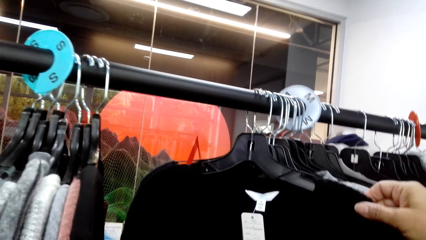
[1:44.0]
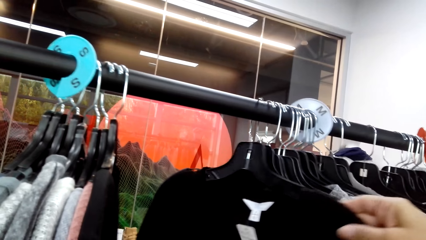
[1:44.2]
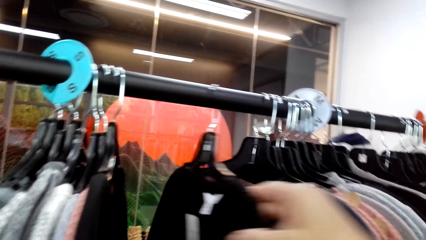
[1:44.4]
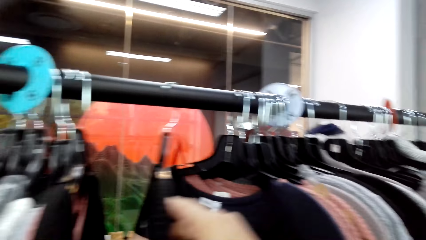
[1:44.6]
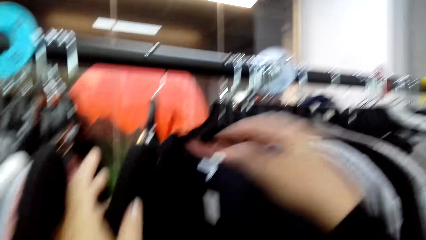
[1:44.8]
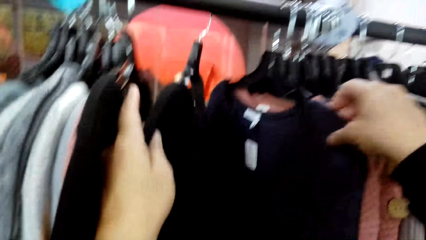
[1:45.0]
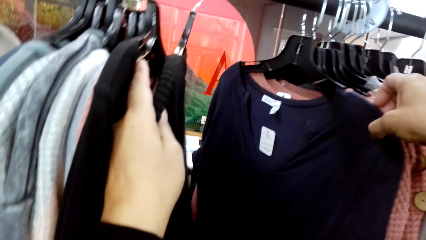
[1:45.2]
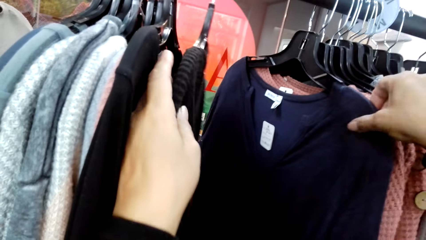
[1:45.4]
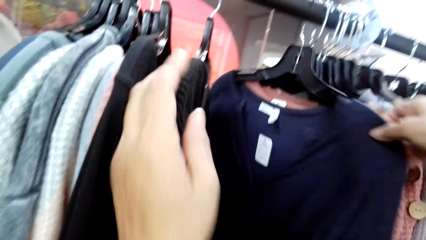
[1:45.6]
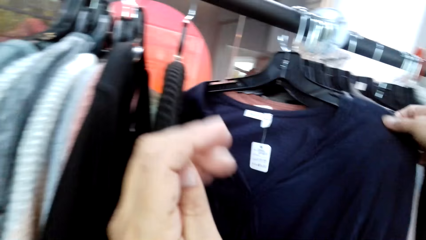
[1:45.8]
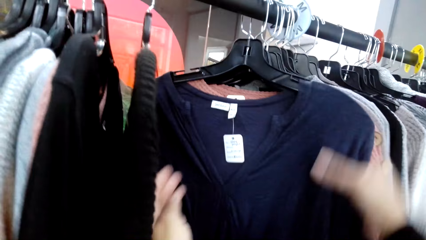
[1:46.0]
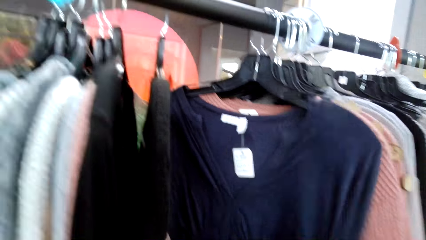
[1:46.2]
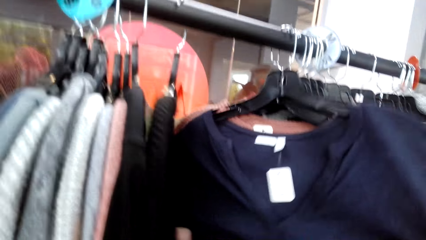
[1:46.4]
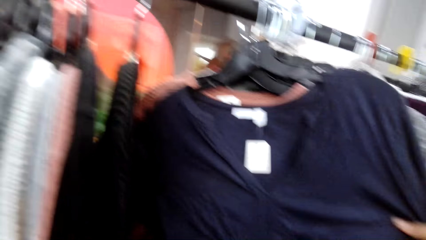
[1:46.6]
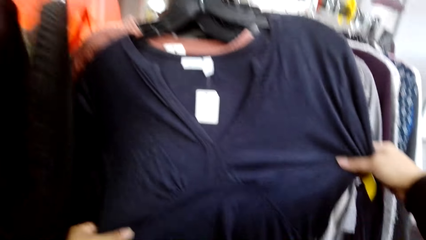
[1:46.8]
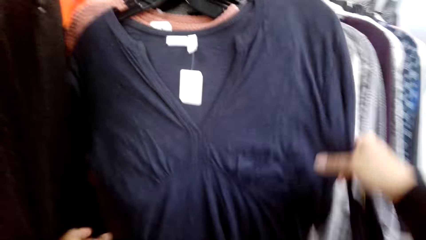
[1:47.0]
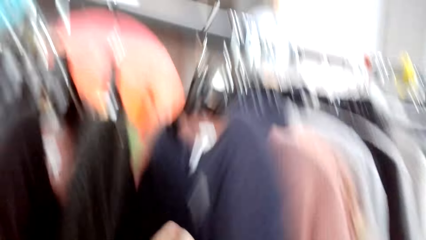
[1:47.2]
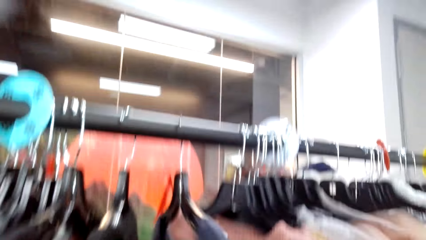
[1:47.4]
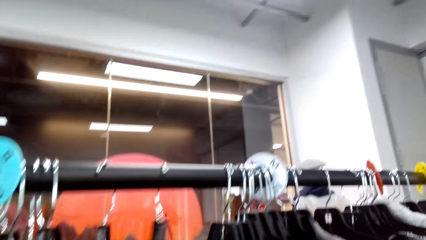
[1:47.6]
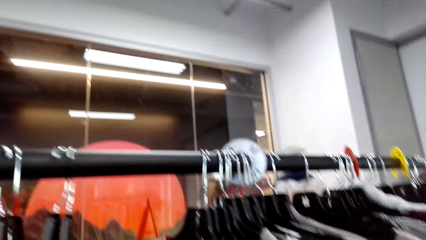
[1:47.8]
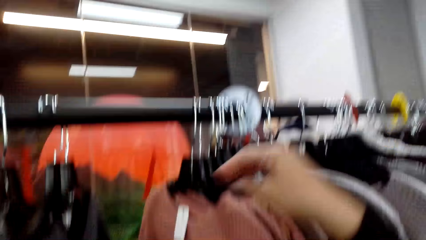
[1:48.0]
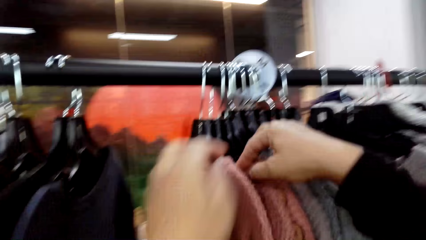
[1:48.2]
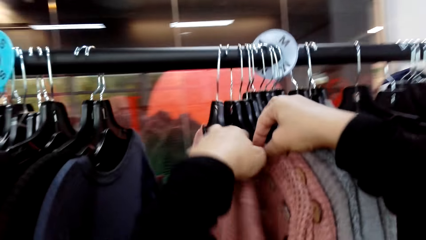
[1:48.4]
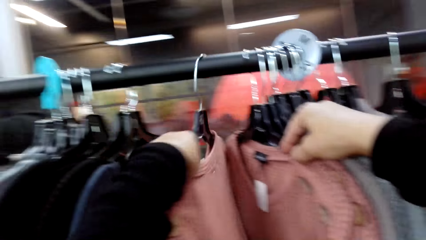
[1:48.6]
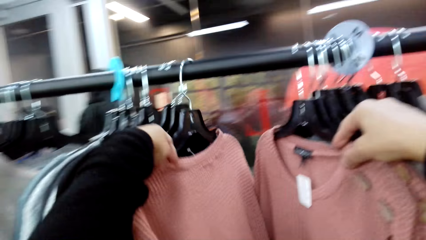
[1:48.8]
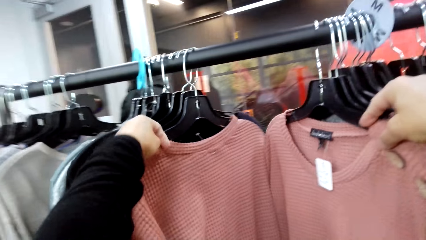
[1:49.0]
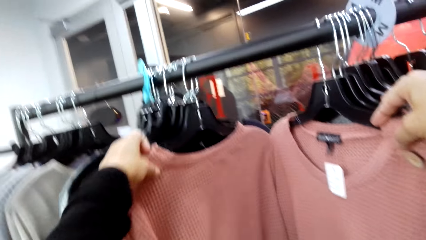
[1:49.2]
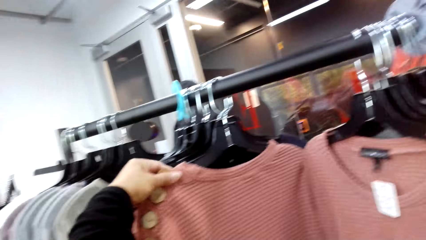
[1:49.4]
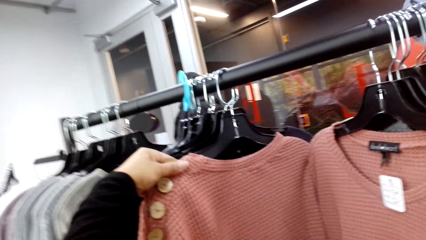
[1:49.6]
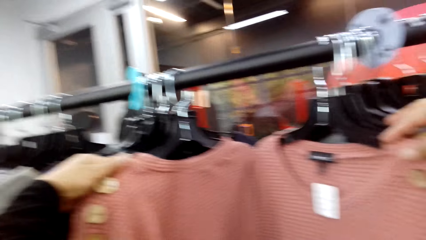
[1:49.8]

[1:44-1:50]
The camera wearer looks at tops on the stand.

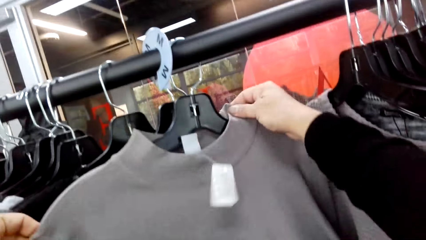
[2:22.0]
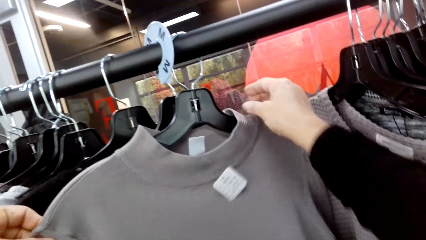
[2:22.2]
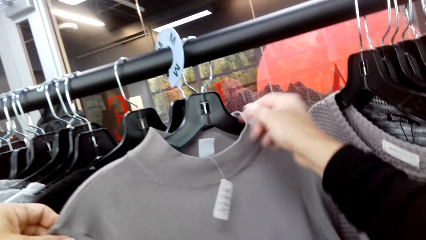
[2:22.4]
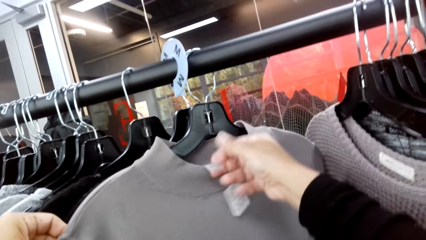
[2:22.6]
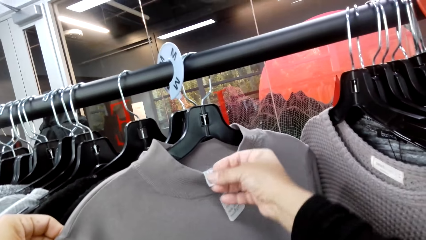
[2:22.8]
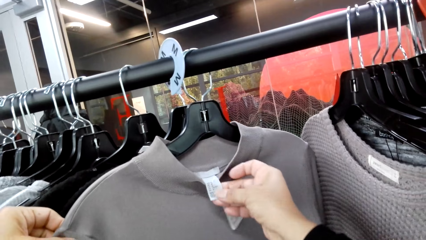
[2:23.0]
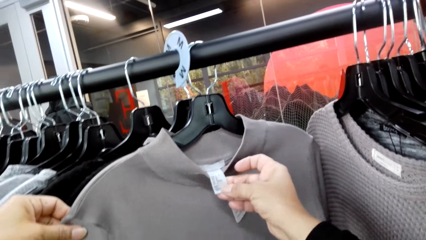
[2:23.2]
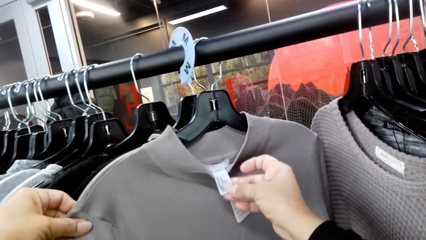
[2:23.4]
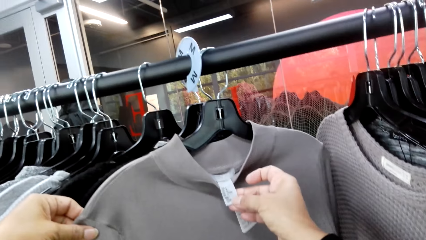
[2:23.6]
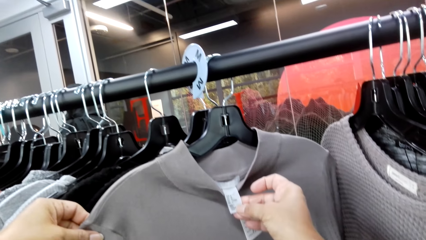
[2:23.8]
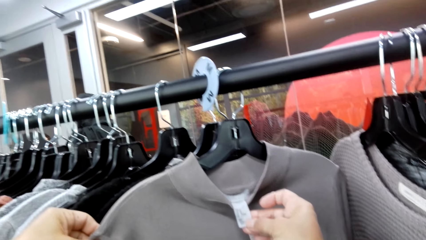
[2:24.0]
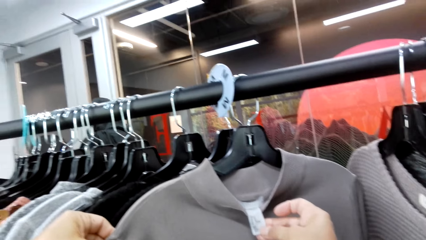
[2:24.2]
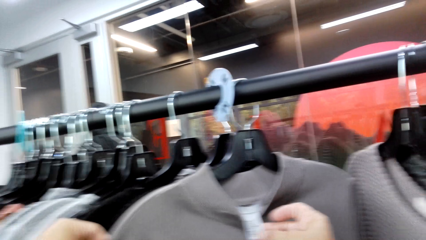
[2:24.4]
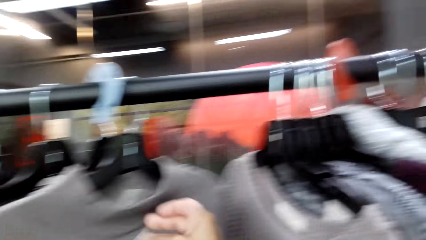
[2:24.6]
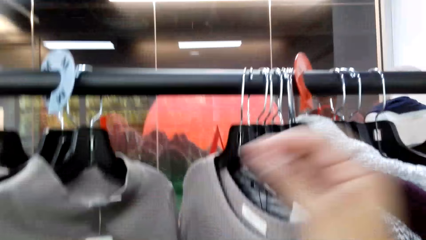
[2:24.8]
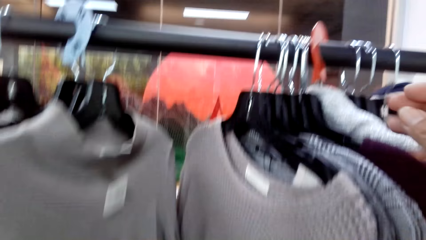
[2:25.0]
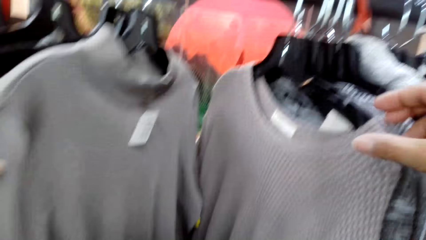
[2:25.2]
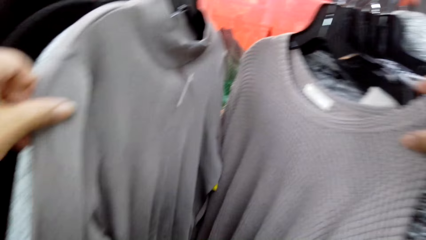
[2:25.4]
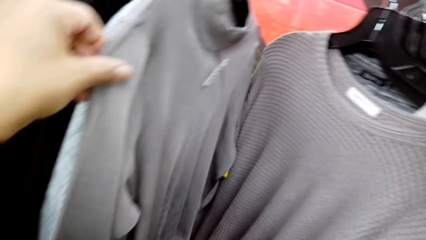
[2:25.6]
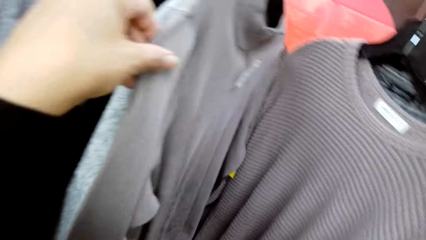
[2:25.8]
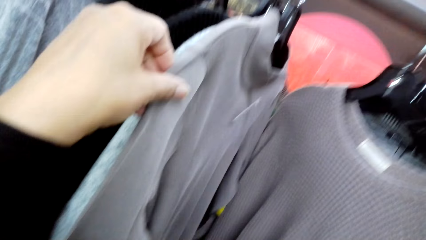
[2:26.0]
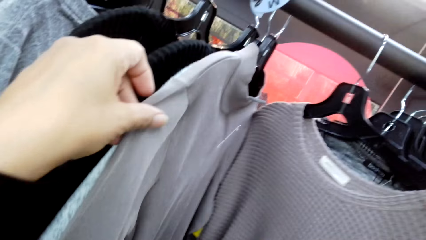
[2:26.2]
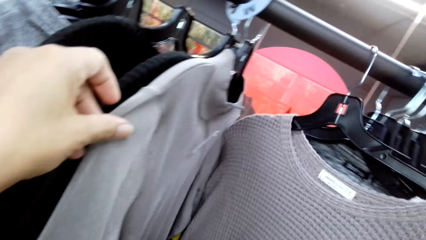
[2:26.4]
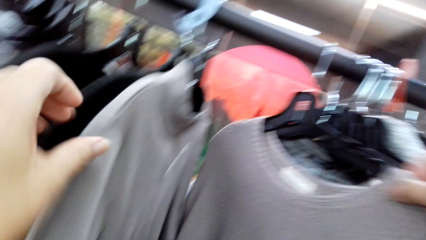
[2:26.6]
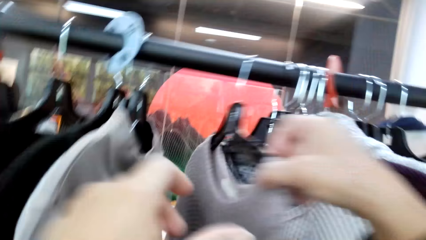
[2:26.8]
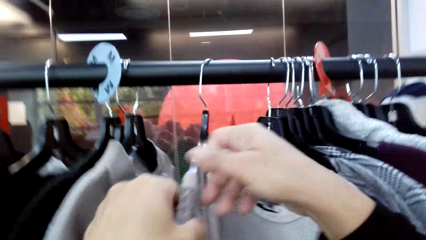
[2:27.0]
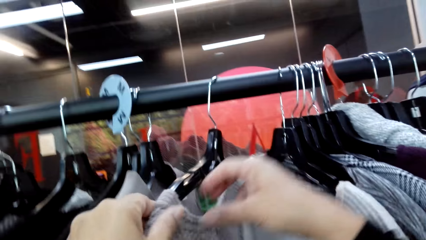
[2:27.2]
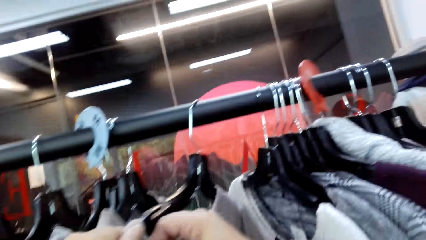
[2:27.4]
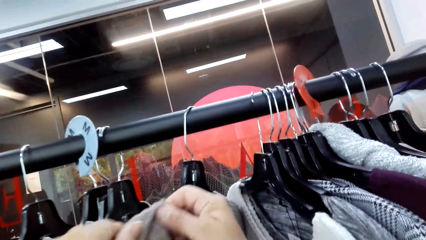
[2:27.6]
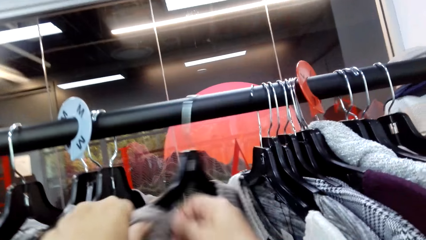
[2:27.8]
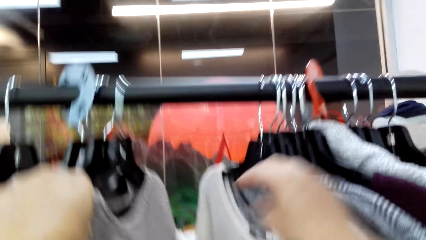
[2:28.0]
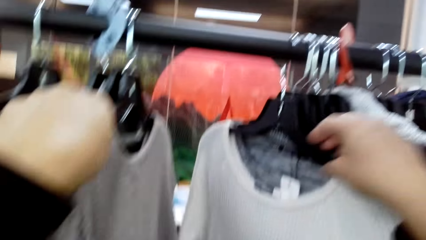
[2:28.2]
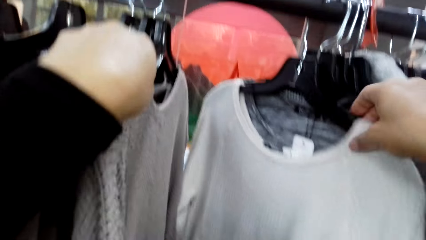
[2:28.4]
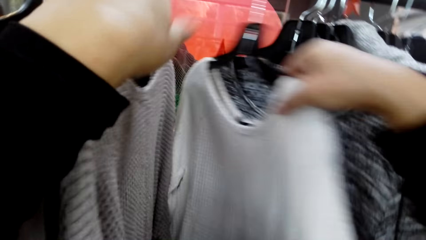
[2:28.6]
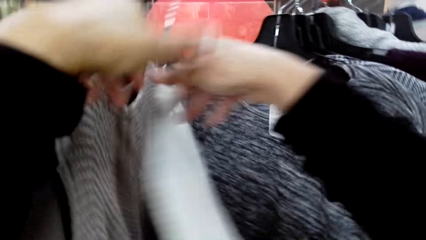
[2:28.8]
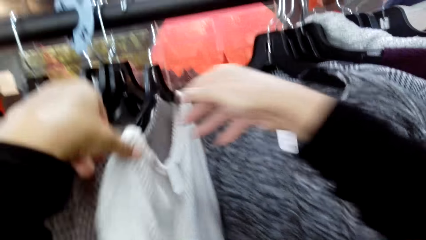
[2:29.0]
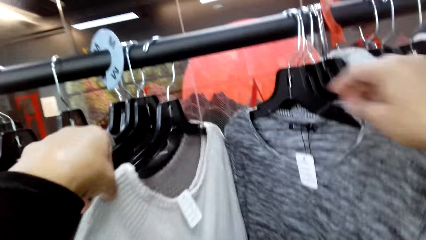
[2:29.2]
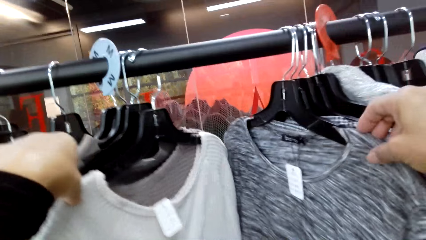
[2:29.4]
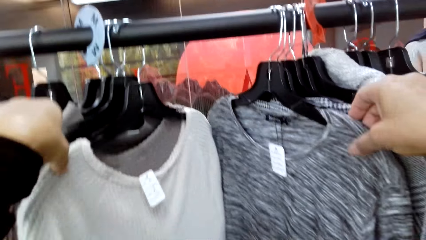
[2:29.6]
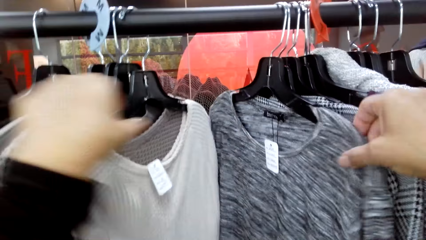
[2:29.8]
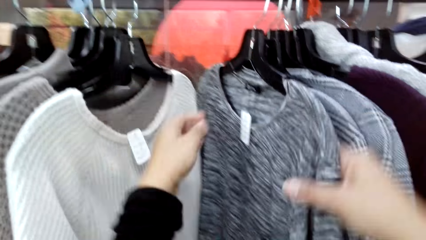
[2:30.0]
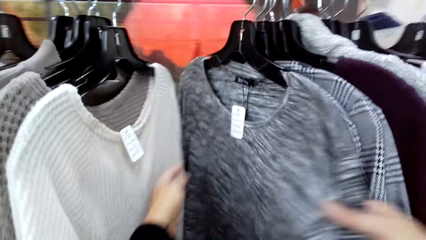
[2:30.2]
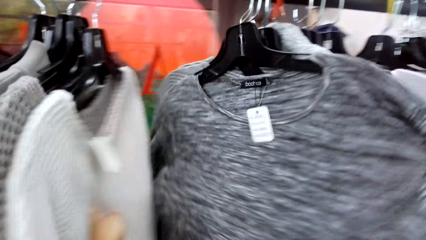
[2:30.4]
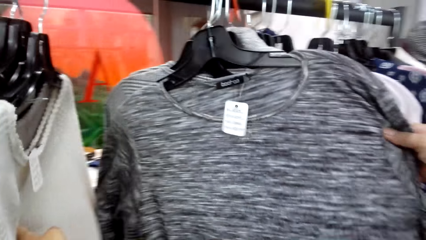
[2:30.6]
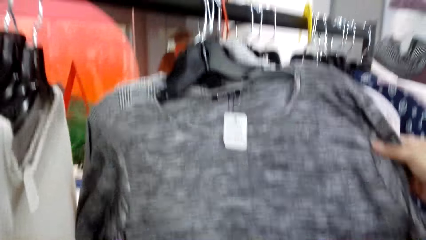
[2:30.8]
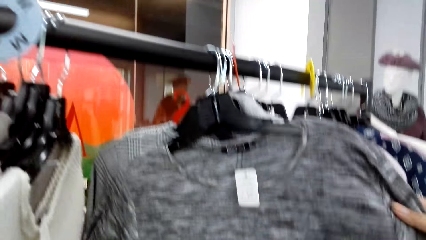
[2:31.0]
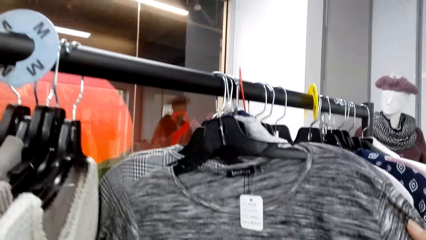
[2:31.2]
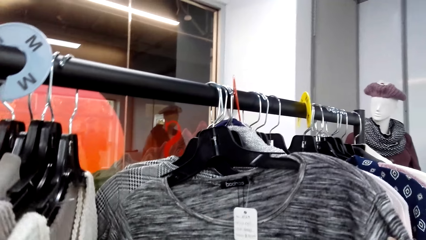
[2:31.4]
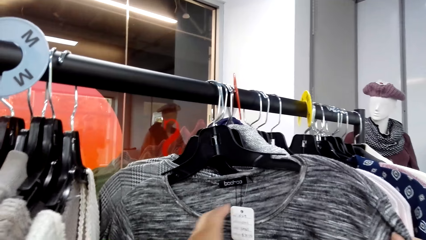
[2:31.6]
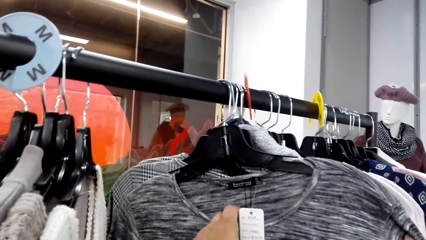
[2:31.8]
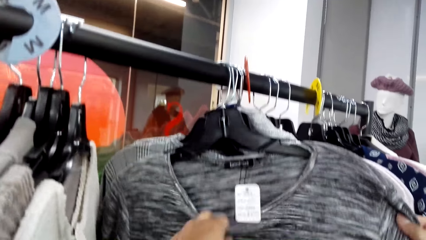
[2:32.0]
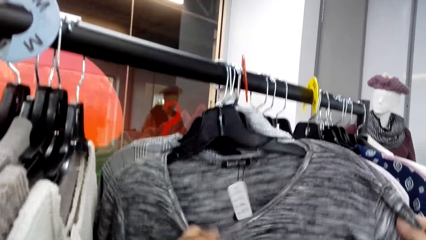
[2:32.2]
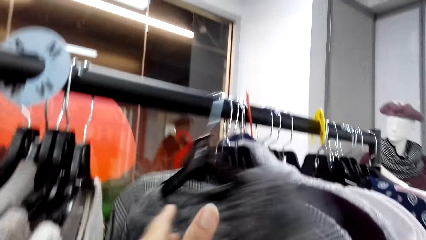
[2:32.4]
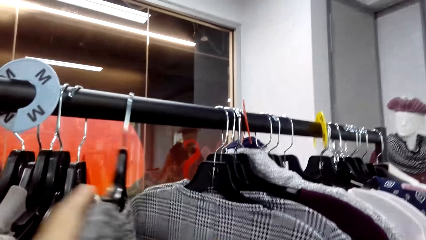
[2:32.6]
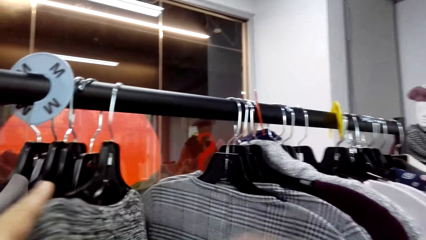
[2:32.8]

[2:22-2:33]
The camera wearer looks at the label on the top. They look at the tops on the stand.
